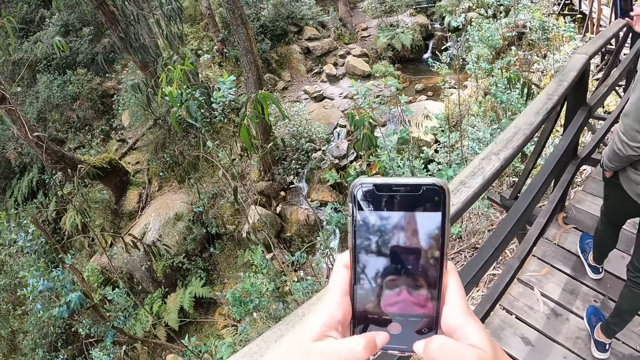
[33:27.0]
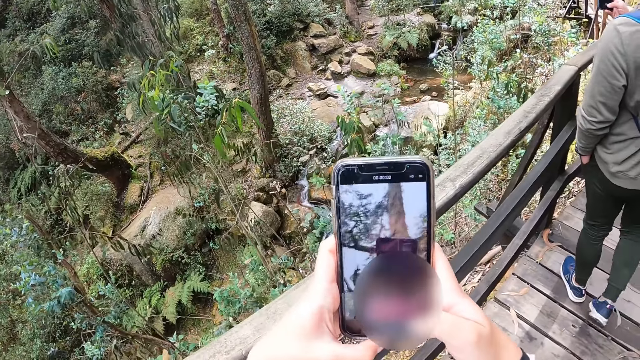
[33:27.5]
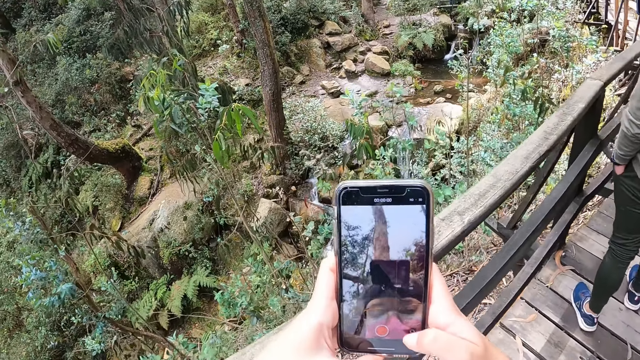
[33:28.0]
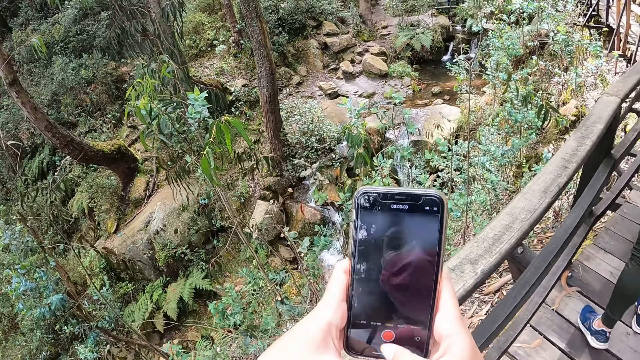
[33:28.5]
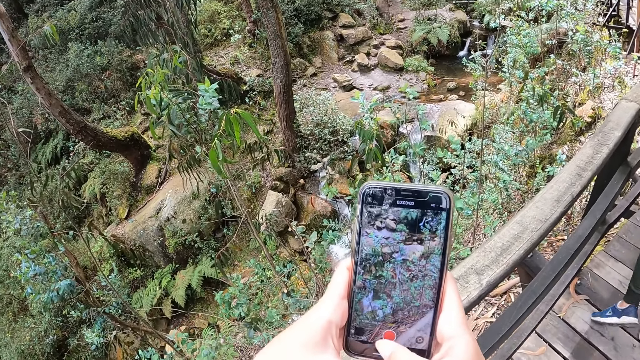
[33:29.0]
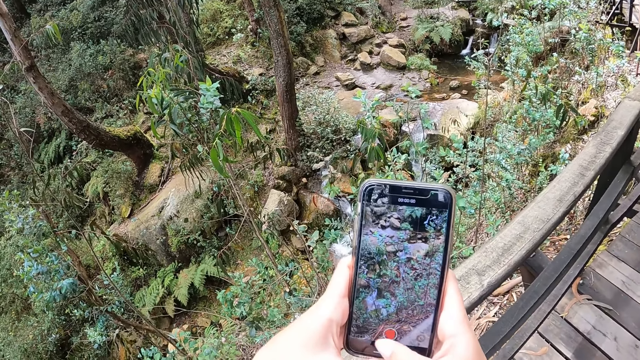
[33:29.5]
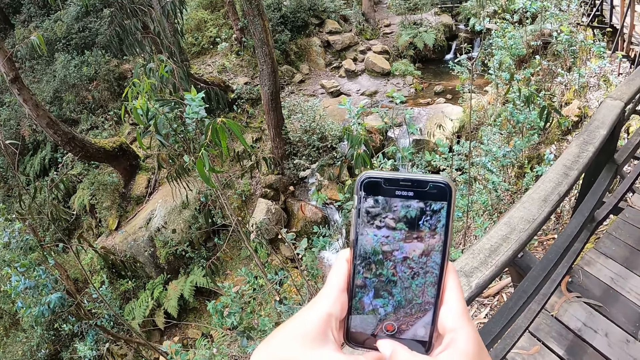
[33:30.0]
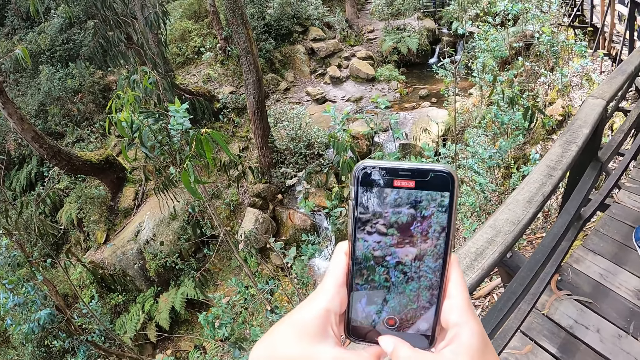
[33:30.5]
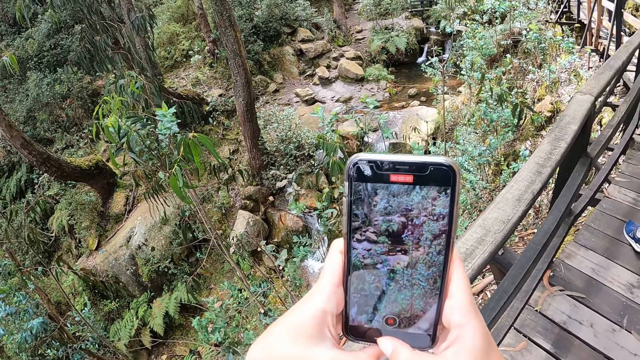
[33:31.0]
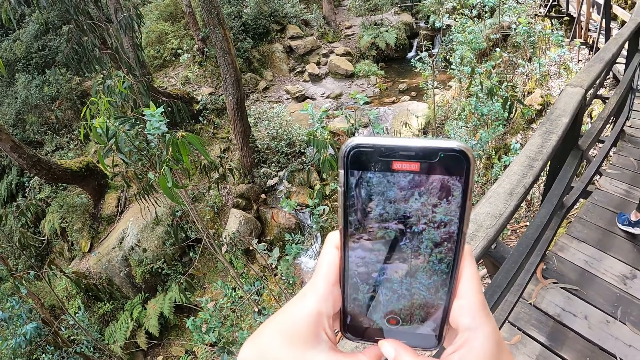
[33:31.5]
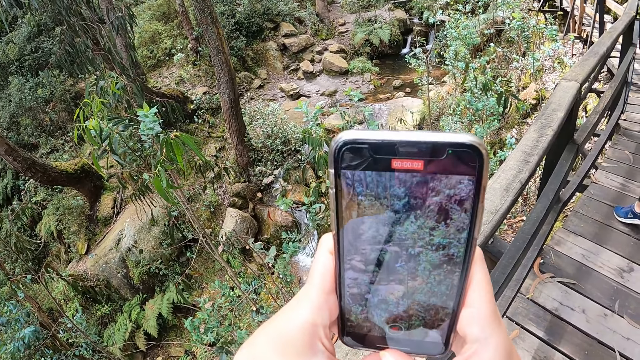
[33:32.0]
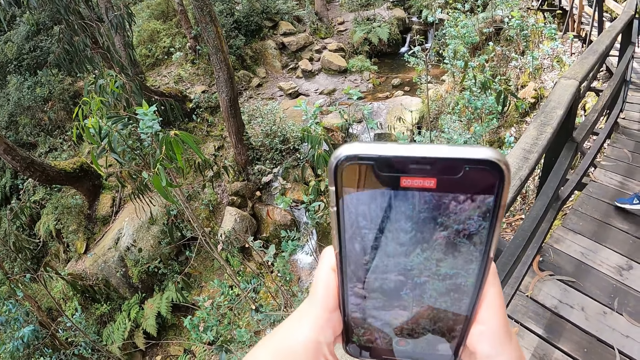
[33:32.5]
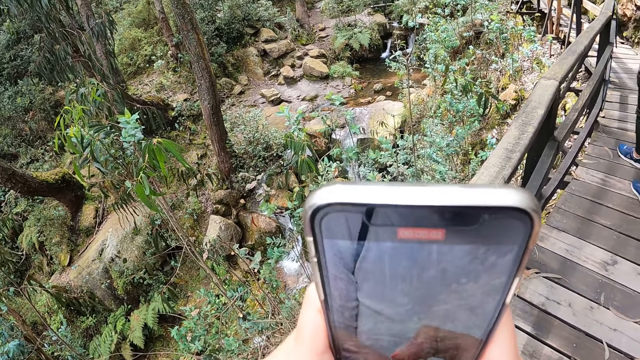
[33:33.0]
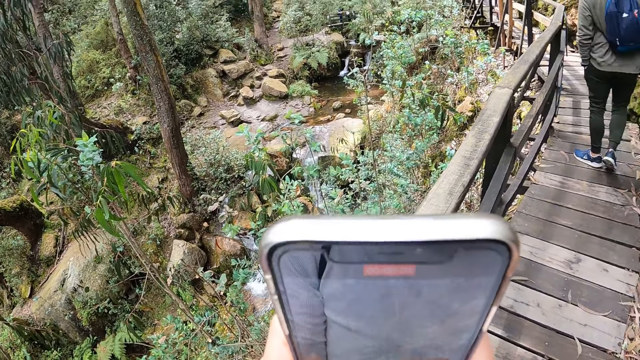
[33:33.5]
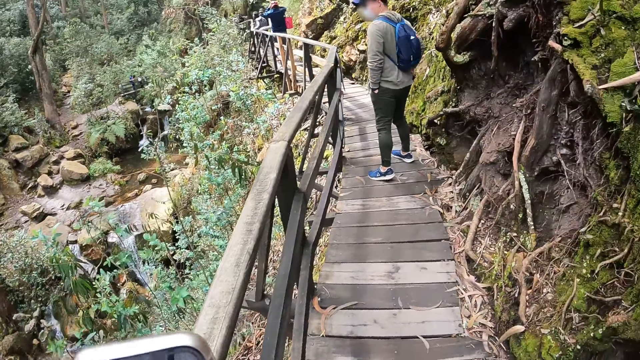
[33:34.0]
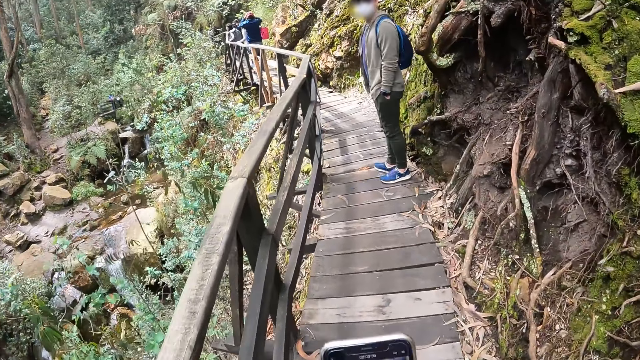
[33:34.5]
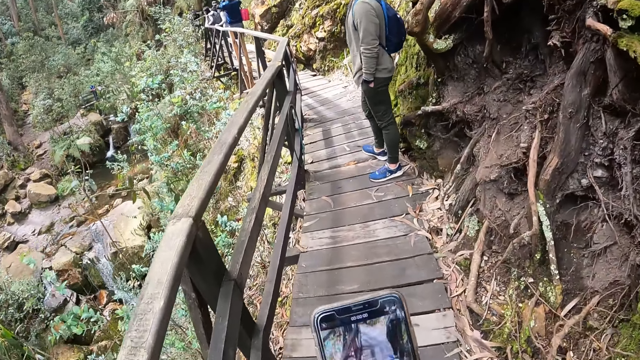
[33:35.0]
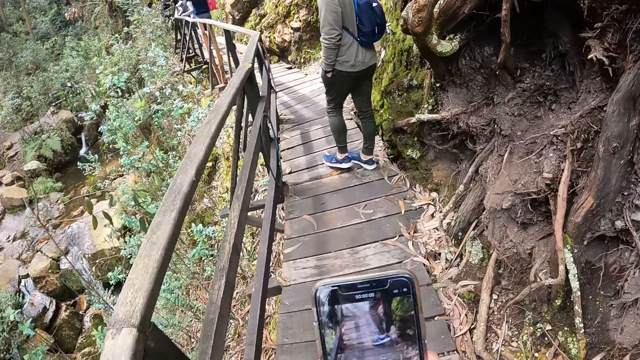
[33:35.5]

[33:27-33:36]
The camera wearer takes a video.

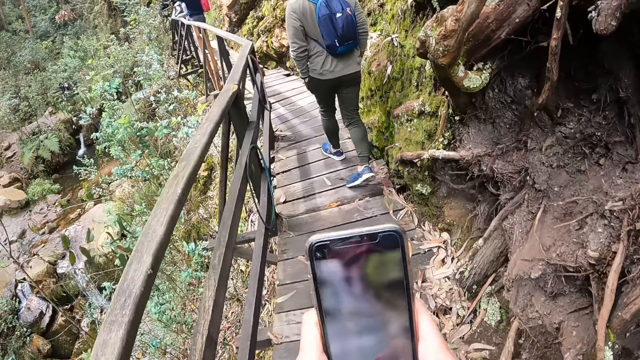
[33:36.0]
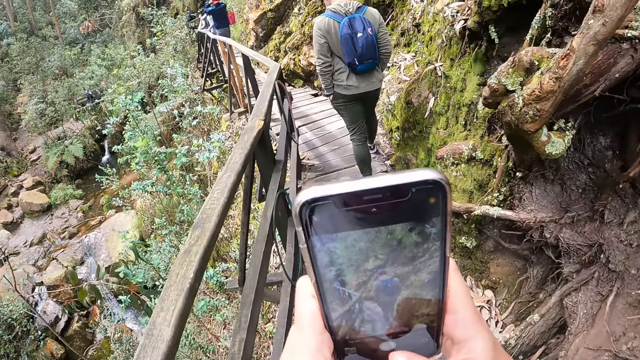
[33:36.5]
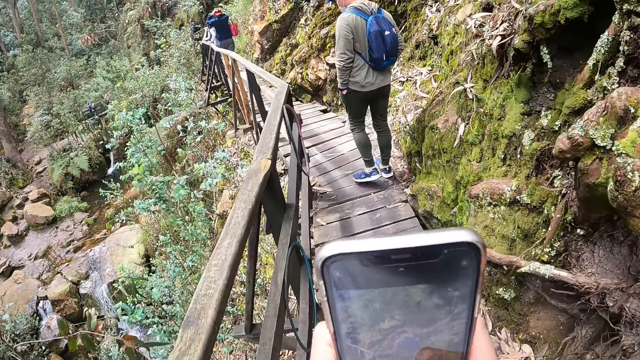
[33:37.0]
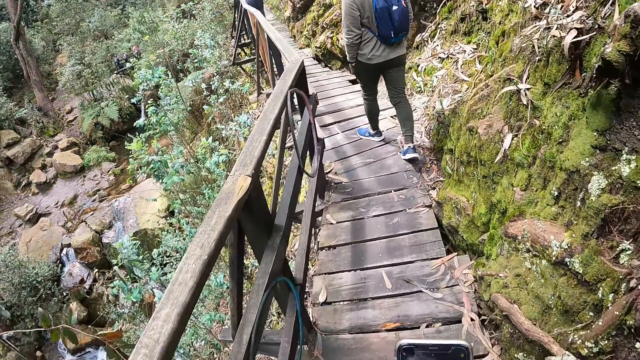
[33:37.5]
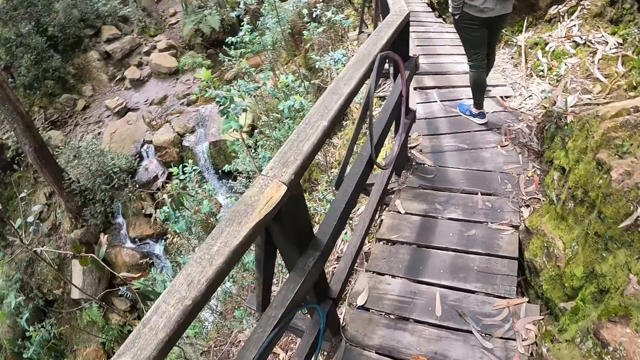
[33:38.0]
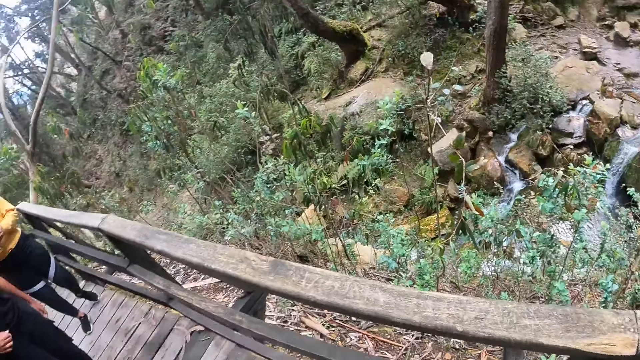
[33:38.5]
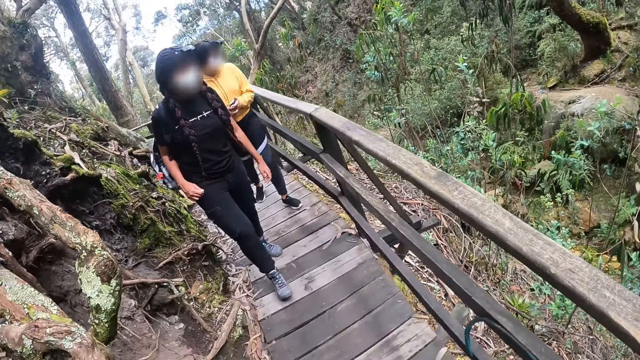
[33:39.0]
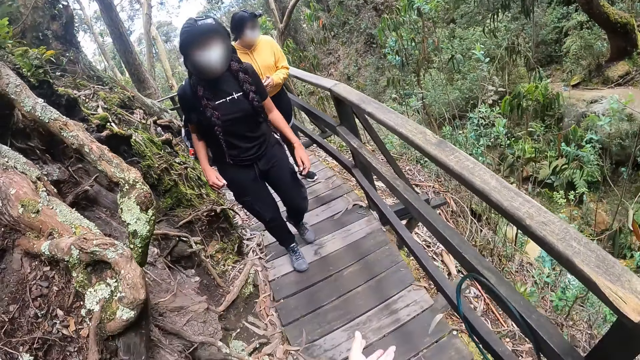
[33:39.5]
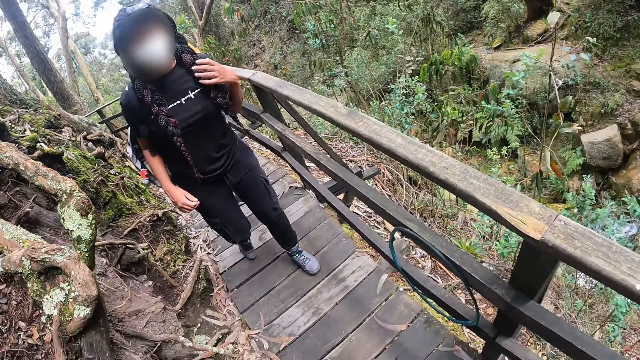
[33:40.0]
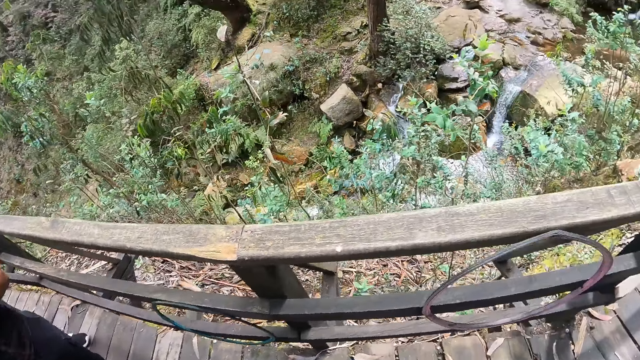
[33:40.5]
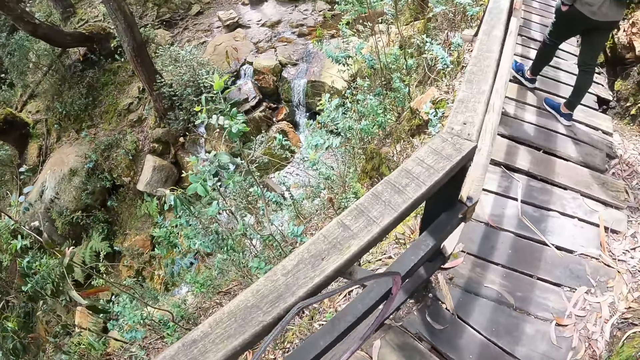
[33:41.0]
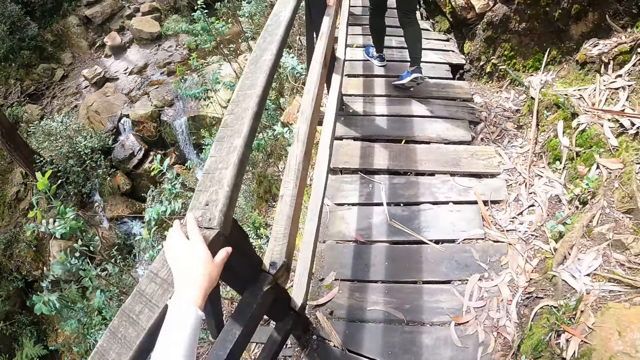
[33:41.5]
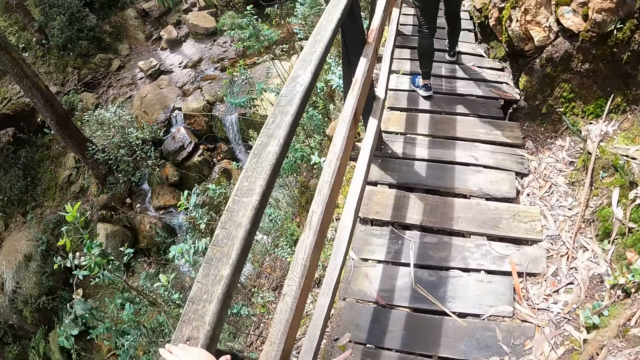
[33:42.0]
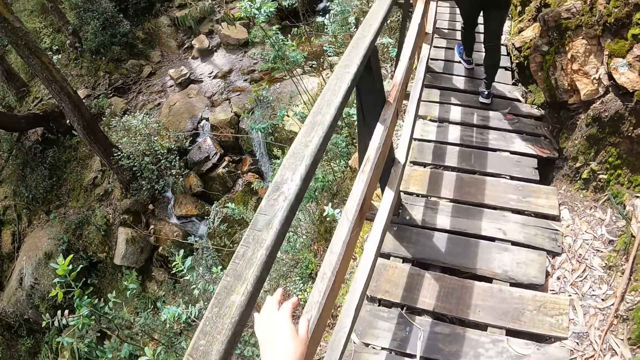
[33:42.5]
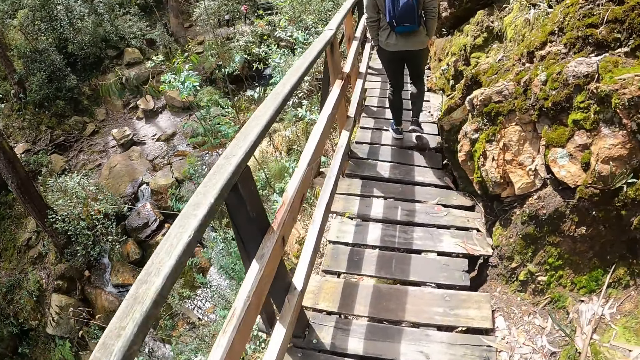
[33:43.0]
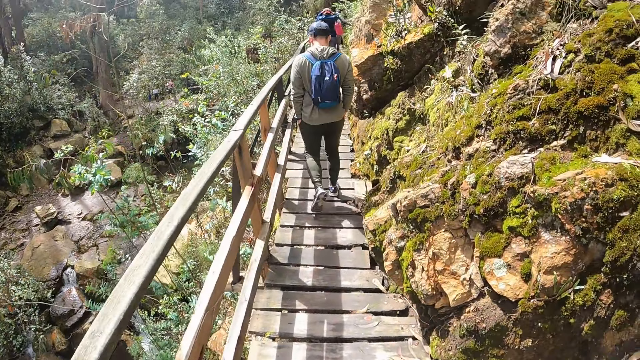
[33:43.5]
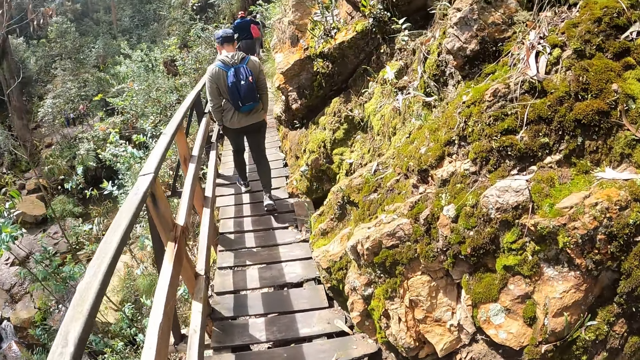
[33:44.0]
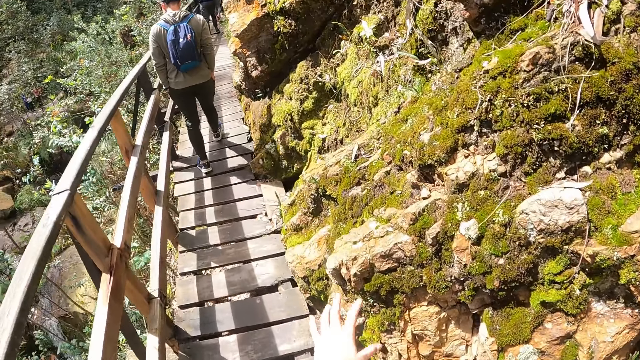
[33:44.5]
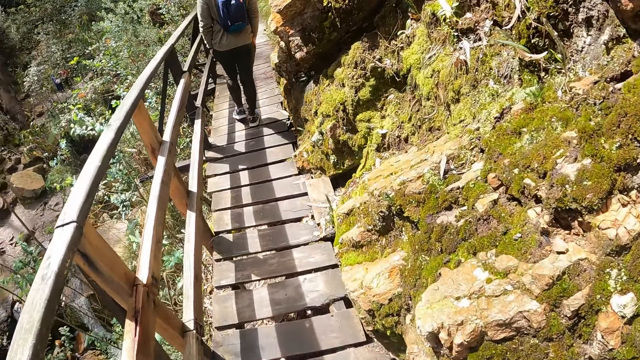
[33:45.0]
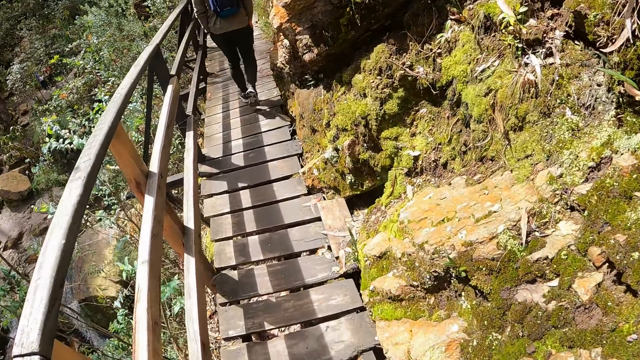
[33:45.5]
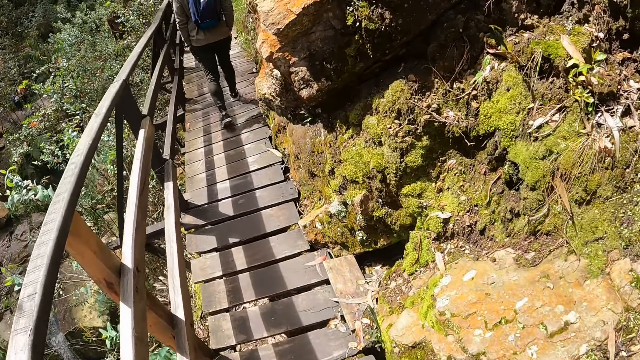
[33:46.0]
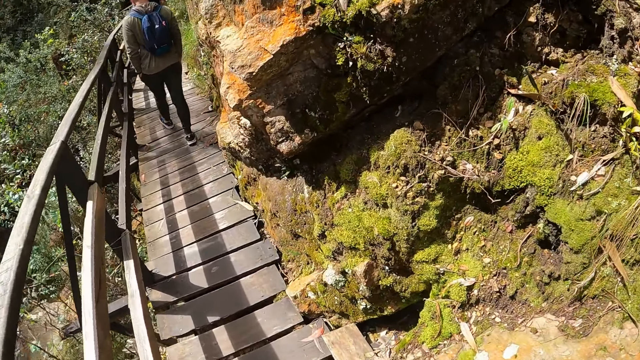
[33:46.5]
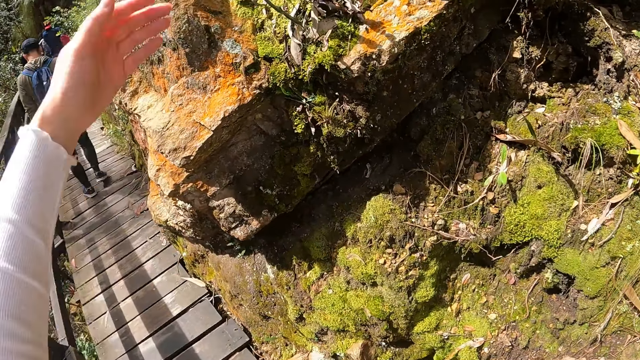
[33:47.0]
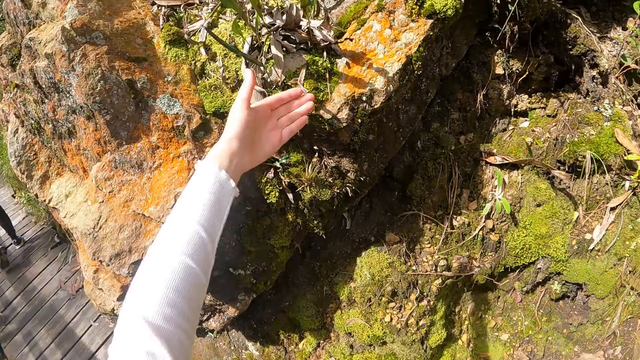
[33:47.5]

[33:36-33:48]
The camera wearer looks around the place. She touches a hand rail with her left hand. She walks around the place. She raises her left hand. She gesticulates with her left hand.
